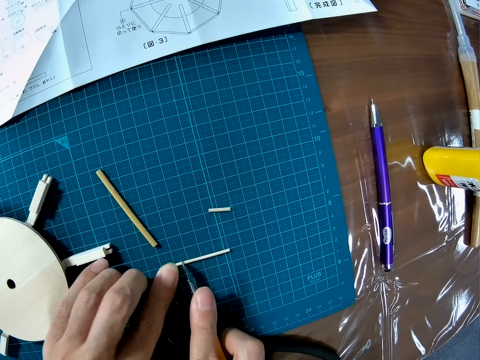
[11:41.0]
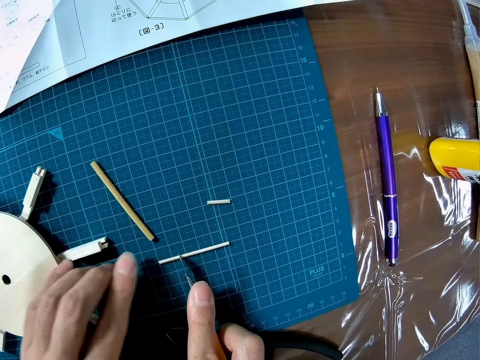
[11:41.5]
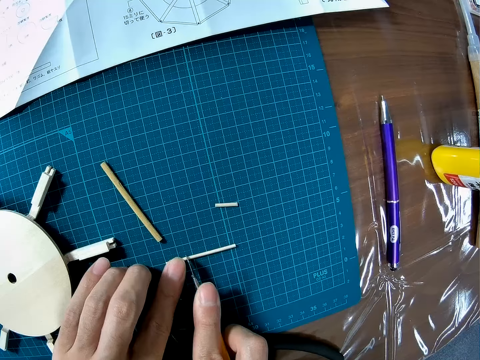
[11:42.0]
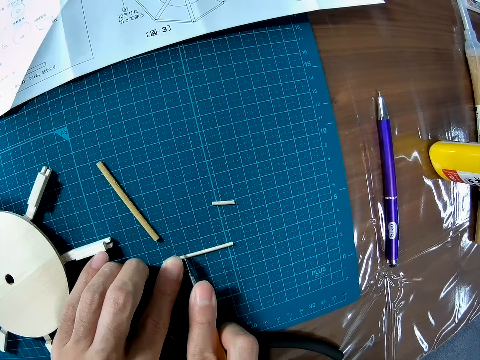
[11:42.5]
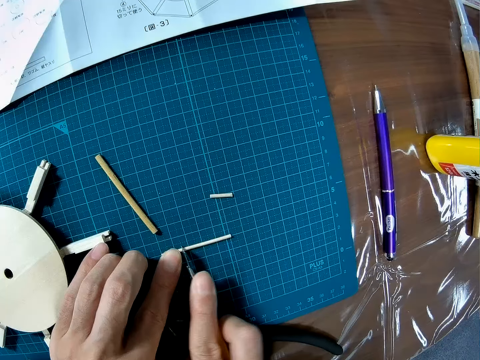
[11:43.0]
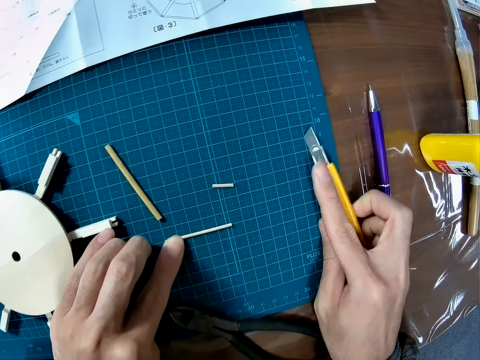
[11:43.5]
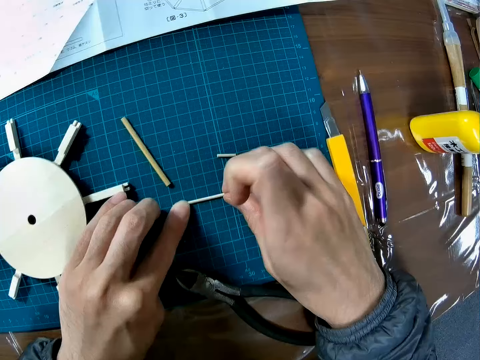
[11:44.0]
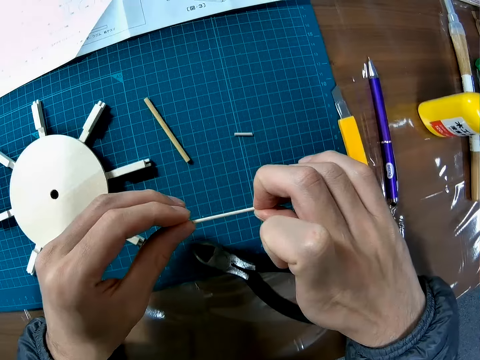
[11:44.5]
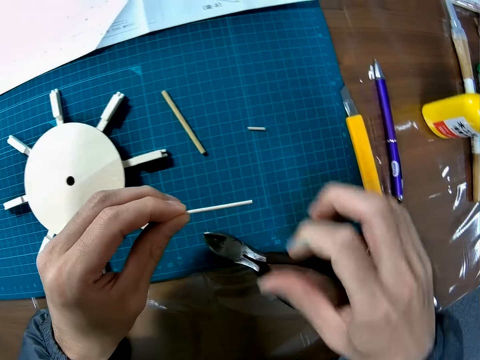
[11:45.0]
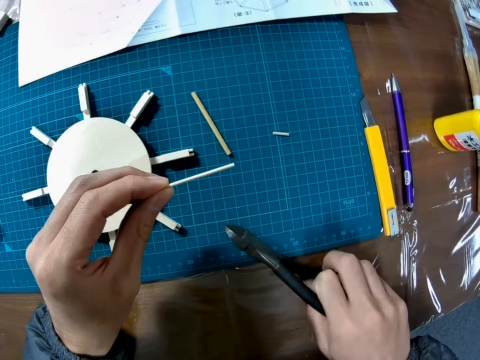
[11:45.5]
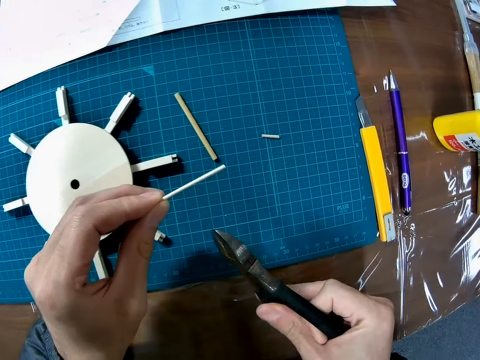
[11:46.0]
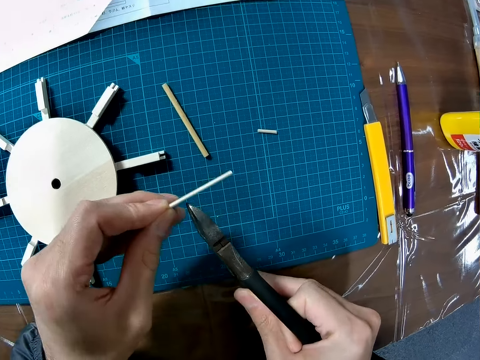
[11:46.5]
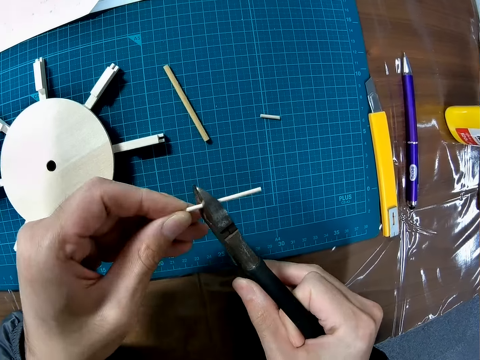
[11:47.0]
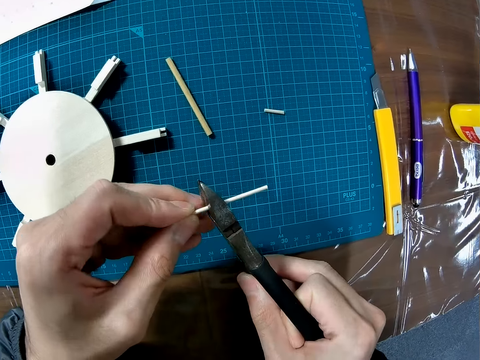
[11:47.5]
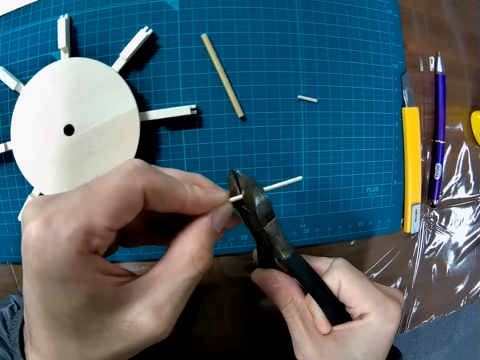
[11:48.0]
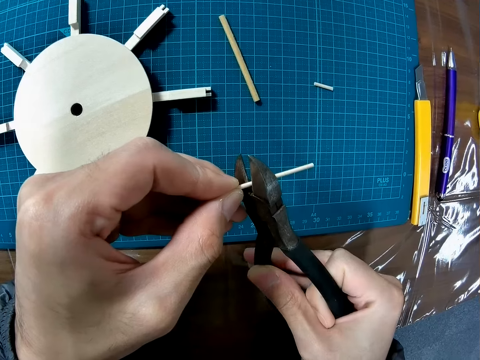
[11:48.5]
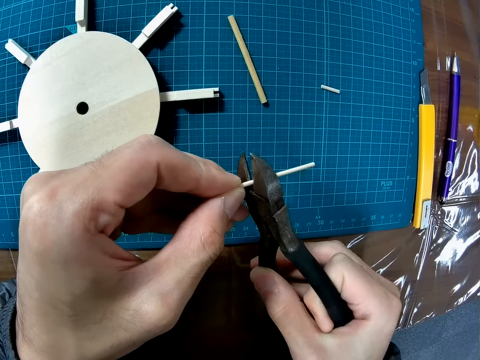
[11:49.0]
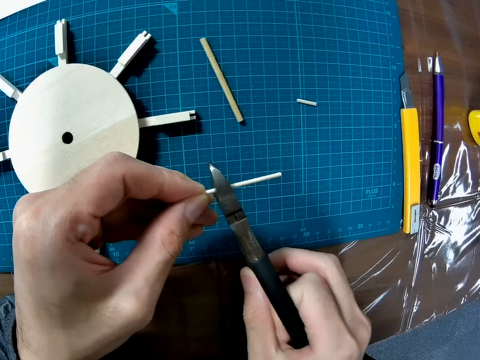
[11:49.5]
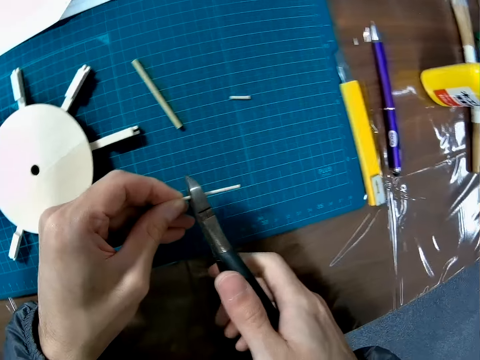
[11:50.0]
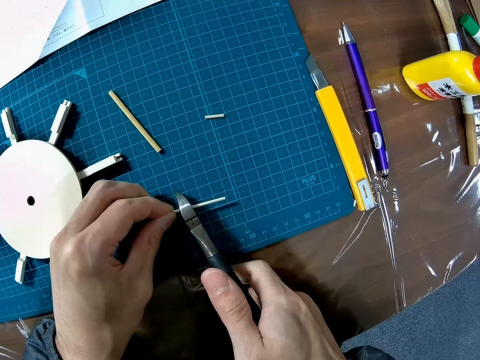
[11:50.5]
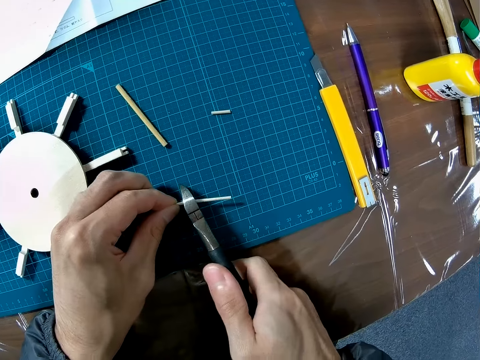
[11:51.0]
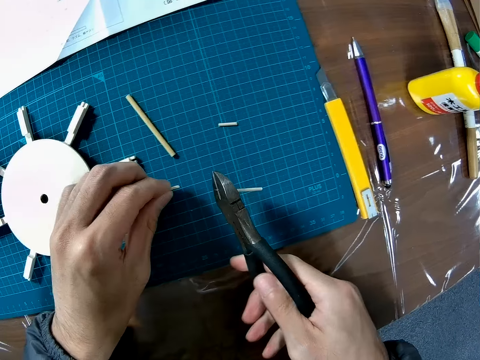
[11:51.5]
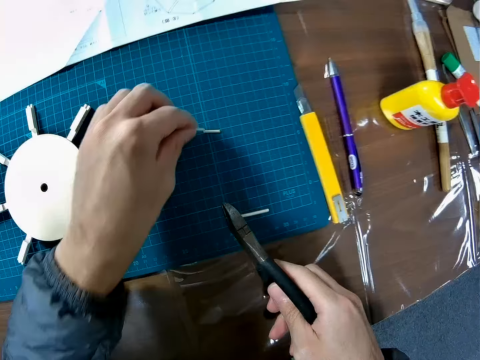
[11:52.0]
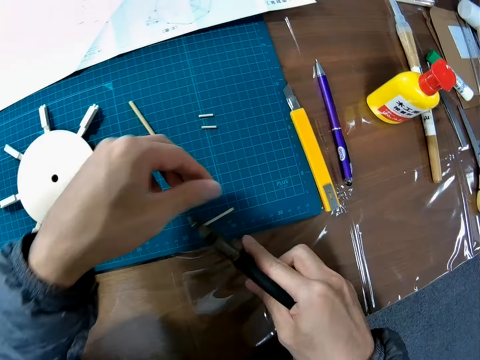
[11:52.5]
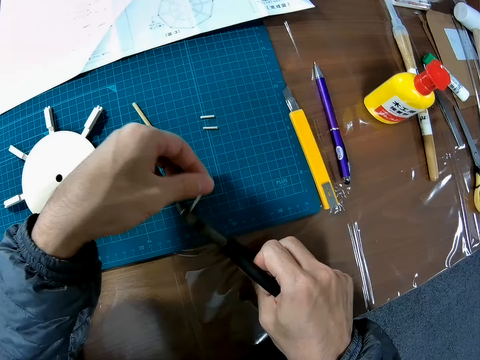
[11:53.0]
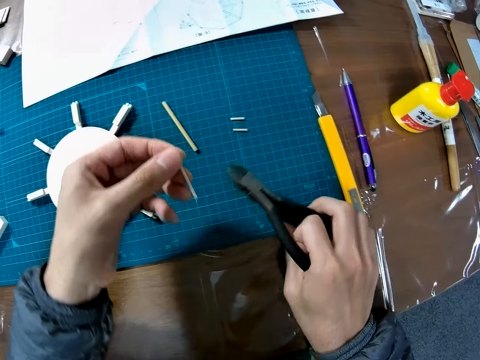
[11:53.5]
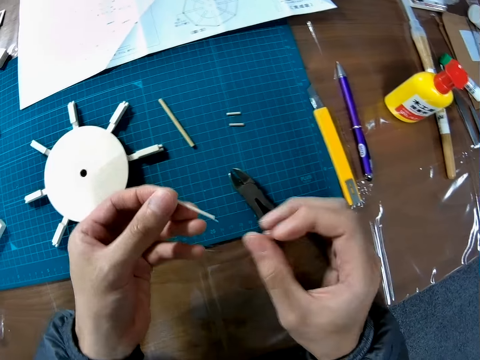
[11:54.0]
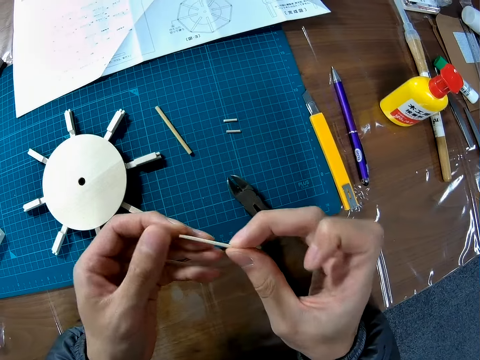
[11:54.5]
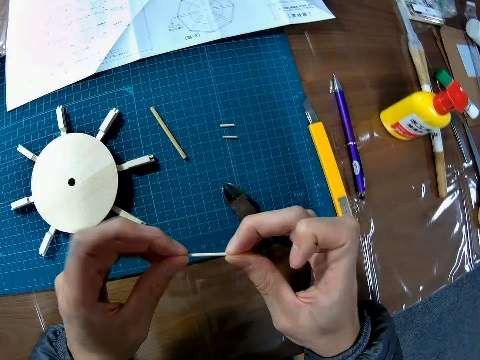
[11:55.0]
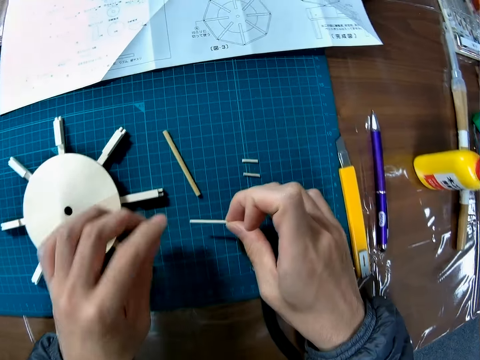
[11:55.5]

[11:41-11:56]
The camera wearer makes a mark on the piece of wood with the retractable knife. They drop the retractable knife on the cutting mat. They pick up the piece of wood from the cutting mat. They hold the plastic piece. They pick up the plier from the cutting mat. They put the piece of wood in the mouth of the plier. They cut the piece of wood with the plier. They drop a piece of wood on the cutting mat. They pick a piece of wood from the mouth of the plier. They drop the plier on the cutting mat.

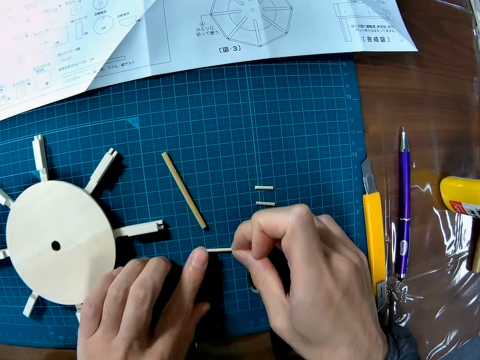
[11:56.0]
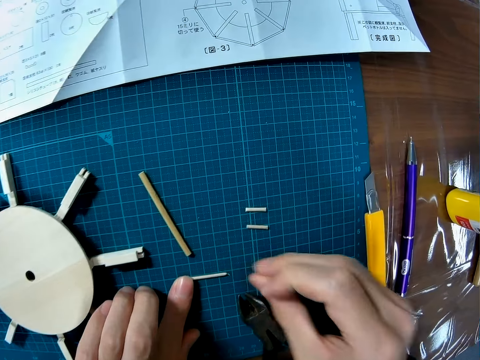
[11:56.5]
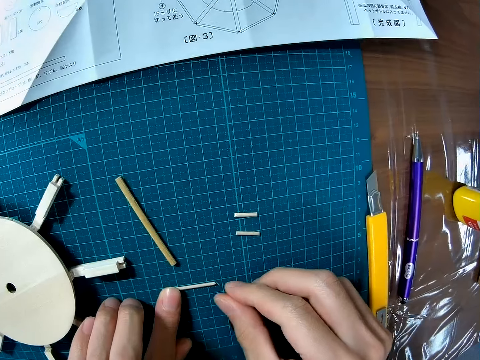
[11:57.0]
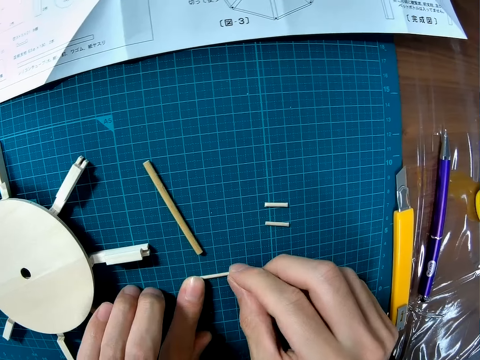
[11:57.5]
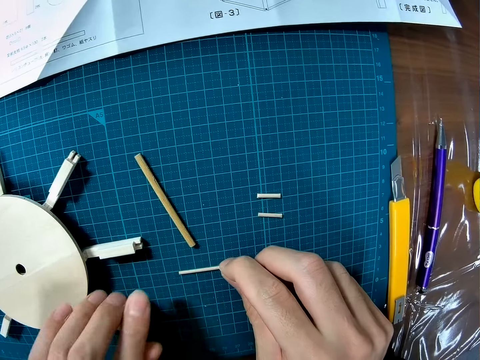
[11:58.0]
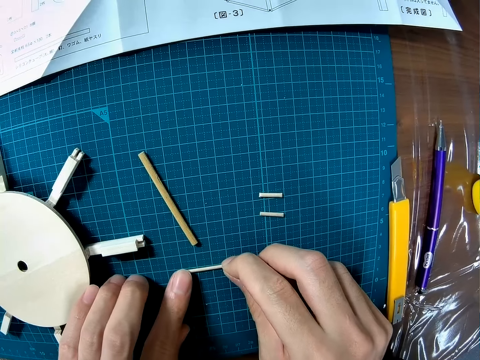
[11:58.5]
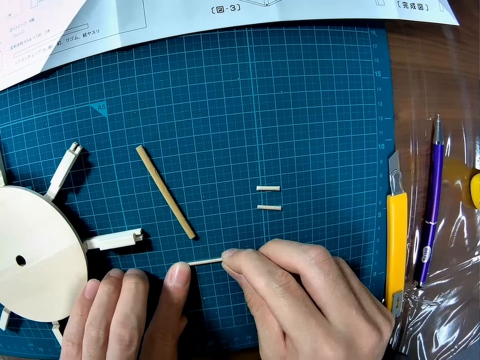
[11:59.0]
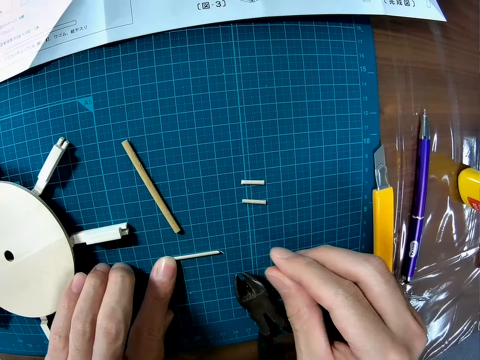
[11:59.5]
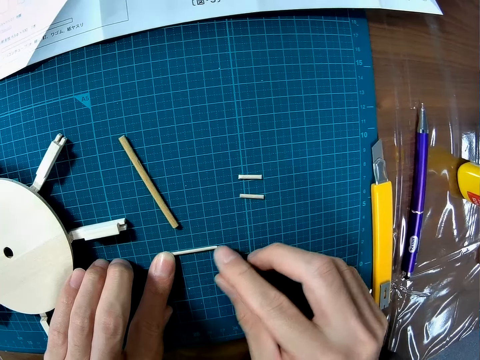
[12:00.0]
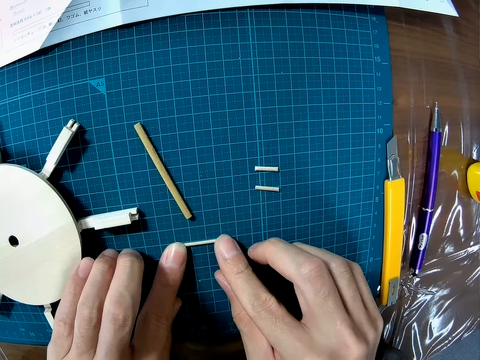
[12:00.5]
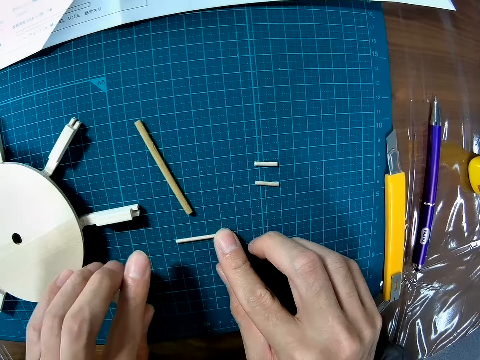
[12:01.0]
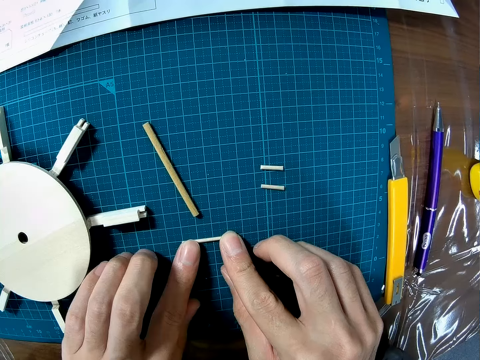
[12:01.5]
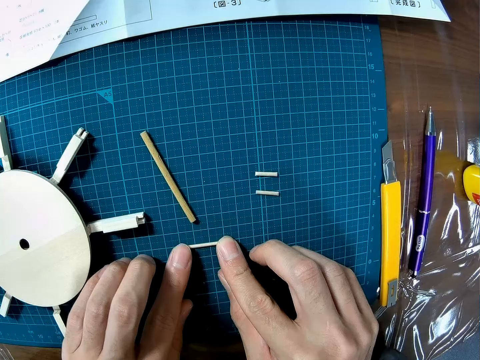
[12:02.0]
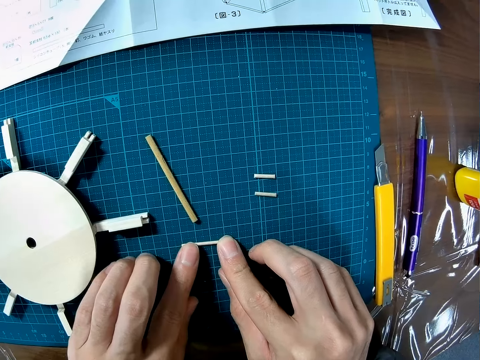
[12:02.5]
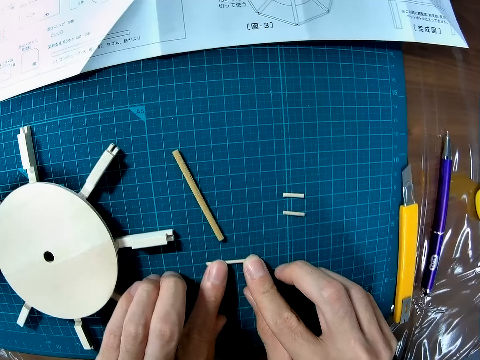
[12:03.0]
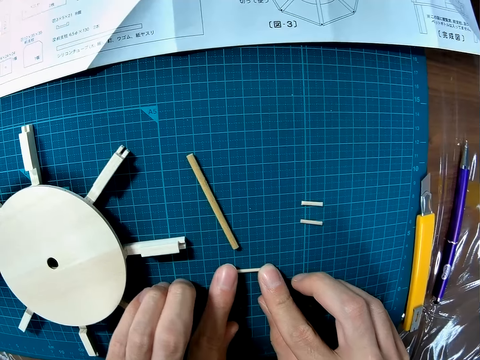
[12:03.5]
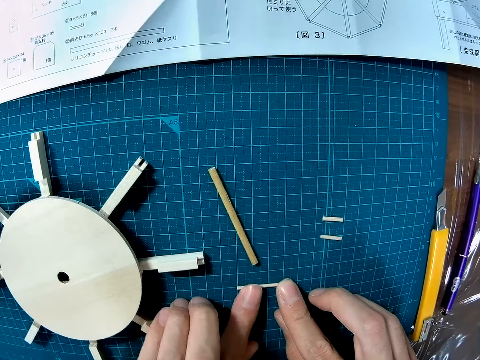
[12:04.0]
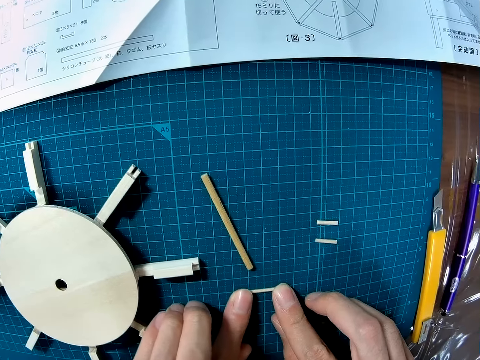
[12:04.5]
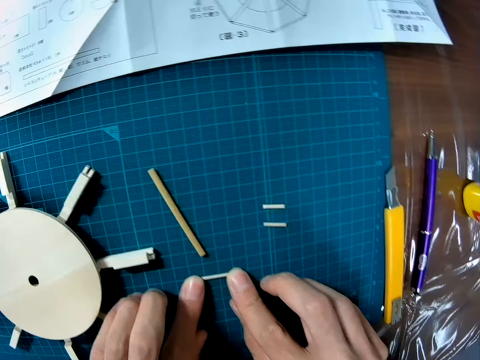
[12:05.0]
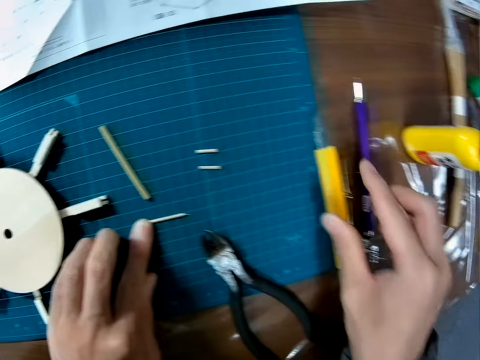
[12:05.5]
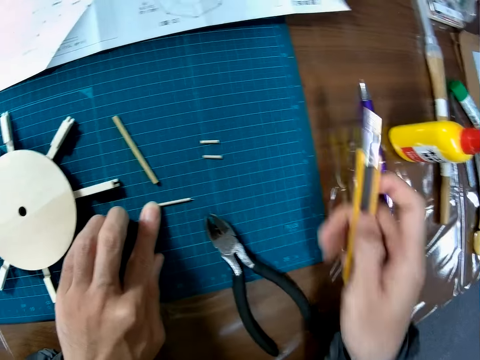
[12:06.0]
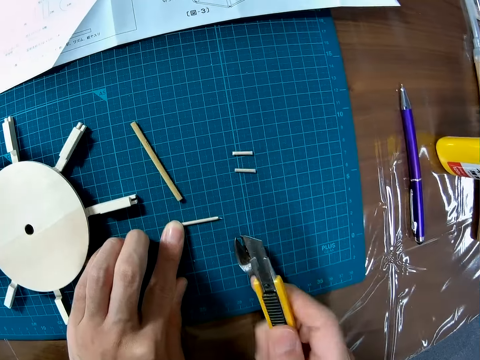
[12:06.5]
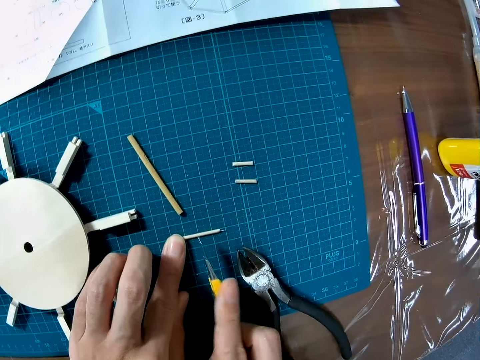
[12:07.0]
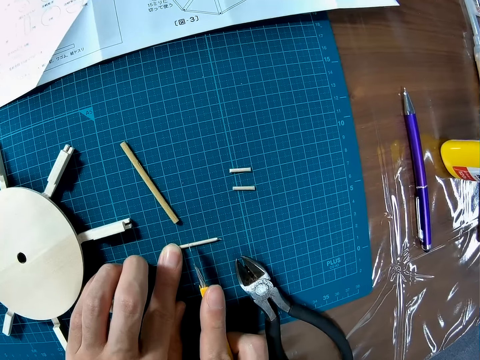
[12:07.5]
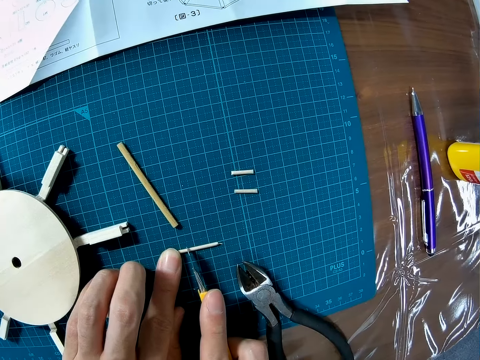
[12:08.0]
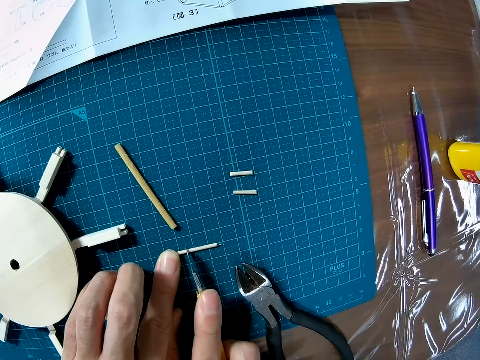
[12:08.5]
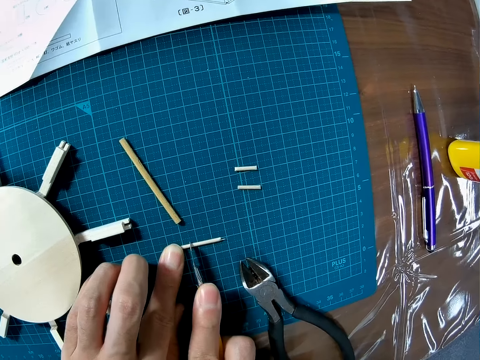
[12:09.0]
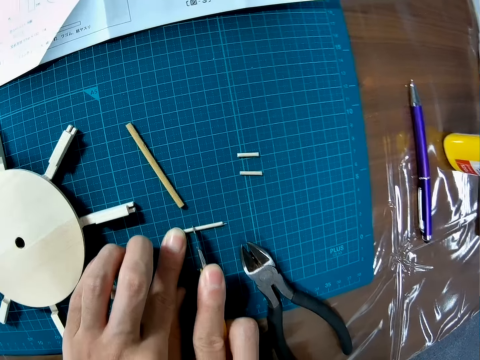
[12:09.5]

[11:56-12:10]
The camera wearer places the piece of wood on the cutting mat. They hold the plastic piece. They pick up the retractable knife from the cutting mat. They make a mark on the piece of wood with the retractable knife.
